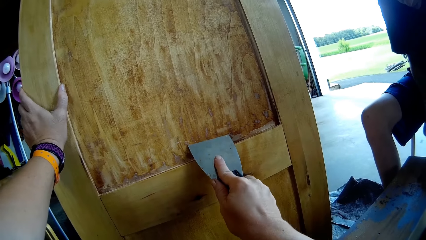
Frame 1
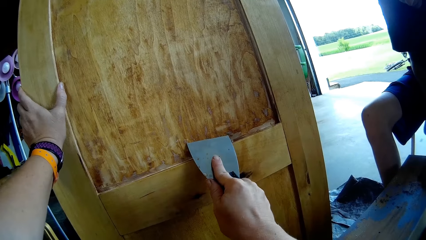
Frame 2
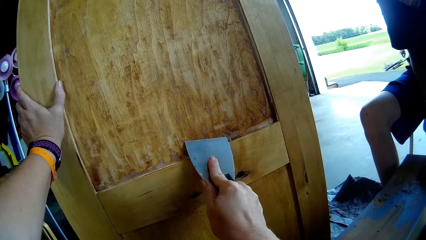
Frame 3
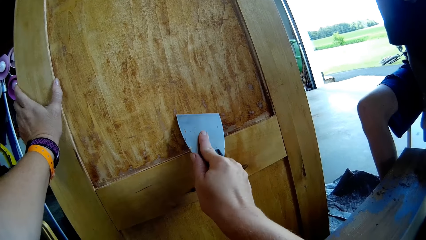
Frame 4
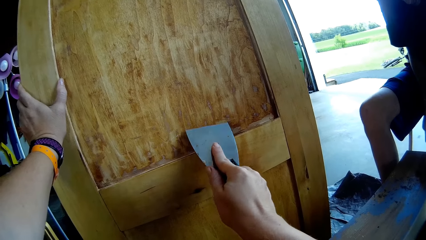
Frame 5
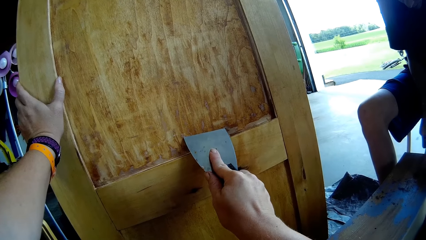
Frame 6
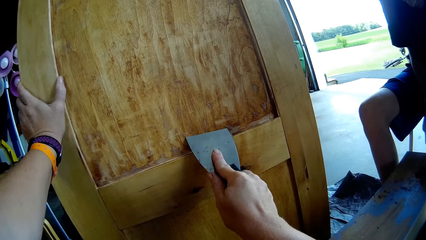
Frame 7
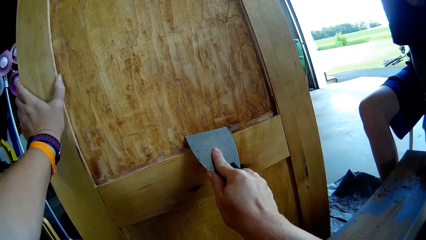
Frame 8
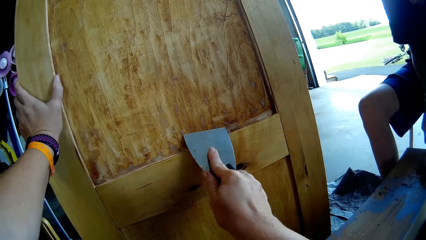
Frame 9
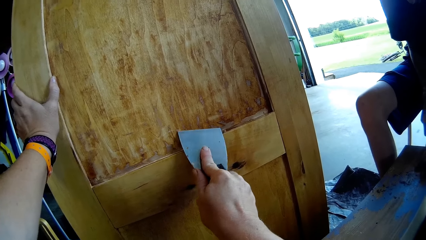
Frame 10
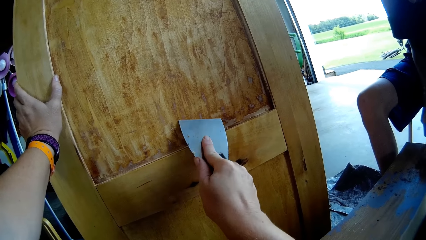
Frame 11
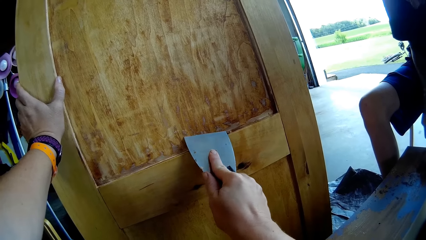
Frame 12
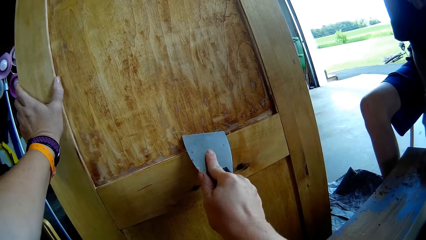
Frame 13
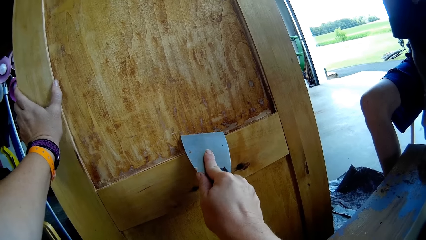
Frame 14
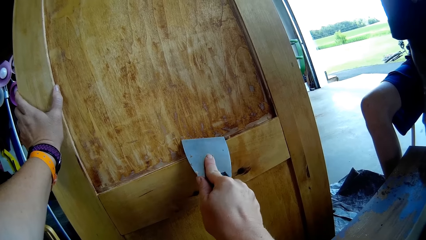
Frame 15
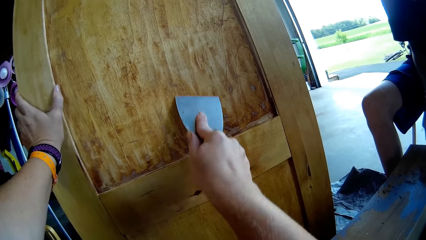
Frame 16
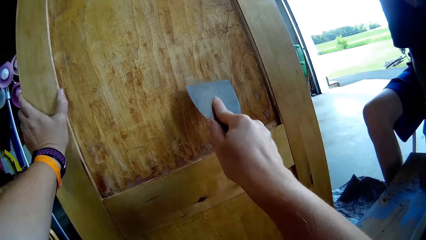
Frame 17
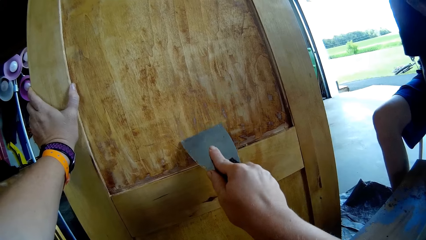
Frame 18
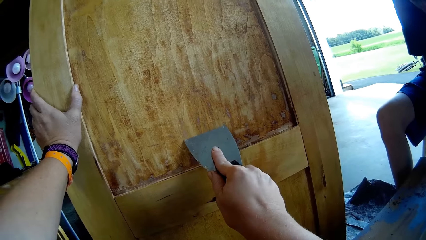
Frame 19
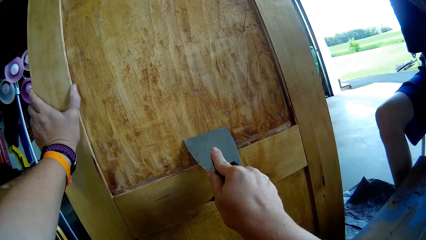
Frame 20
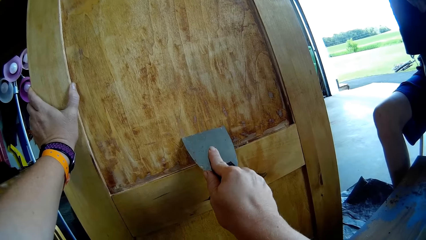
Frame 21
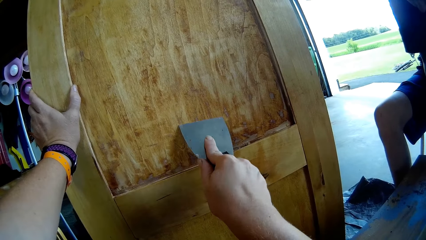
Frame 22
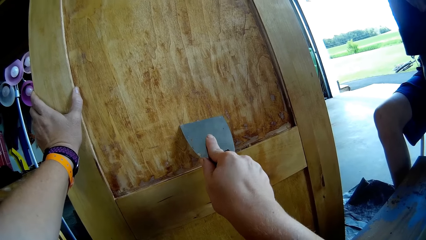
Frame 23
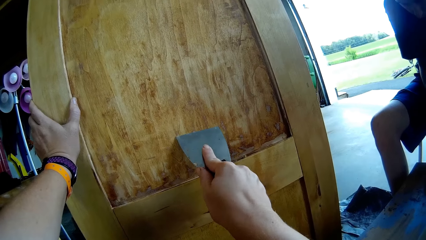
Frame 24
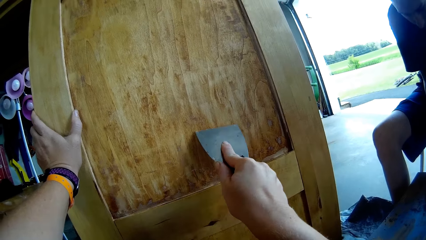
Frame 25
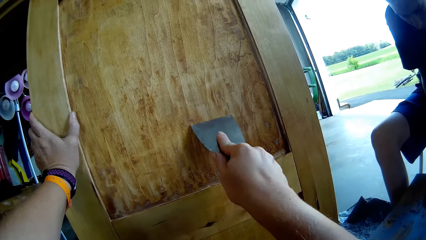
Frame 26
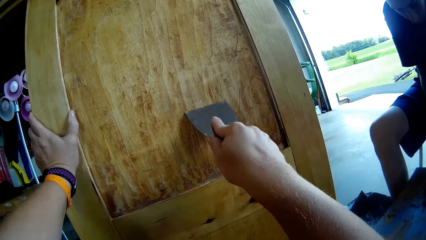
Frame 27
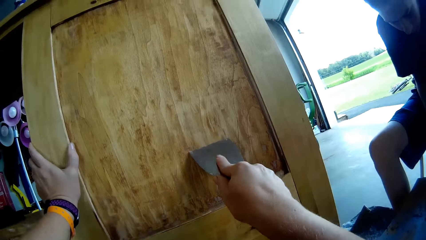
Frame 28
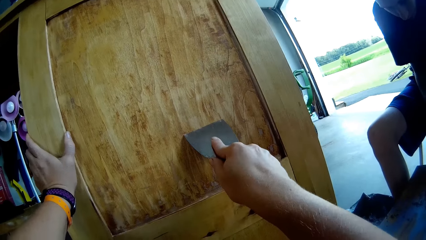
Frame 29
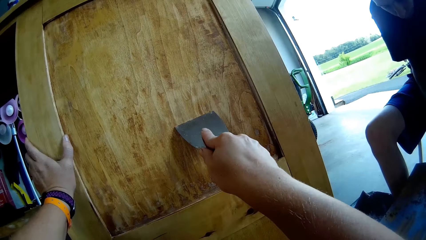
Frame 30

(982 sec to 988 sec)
A boy scrapes wood with a screwdriver. The camera wearer scrapes a table.

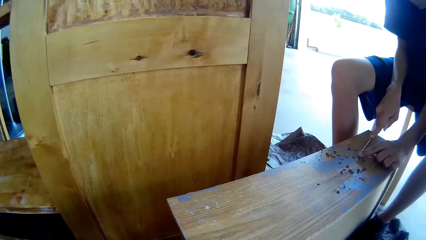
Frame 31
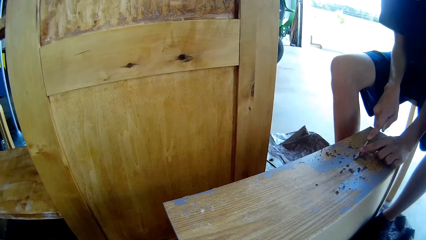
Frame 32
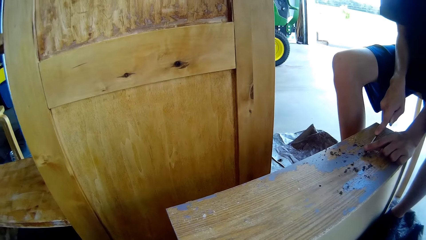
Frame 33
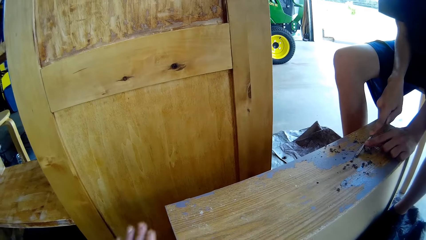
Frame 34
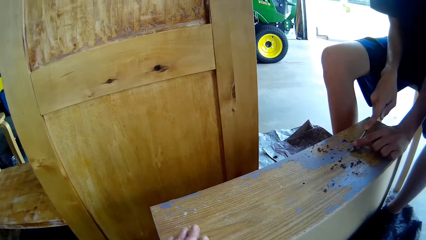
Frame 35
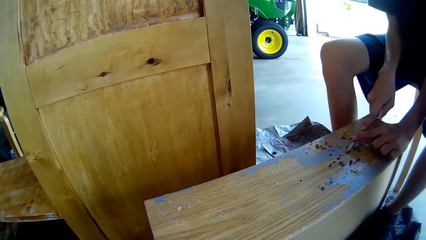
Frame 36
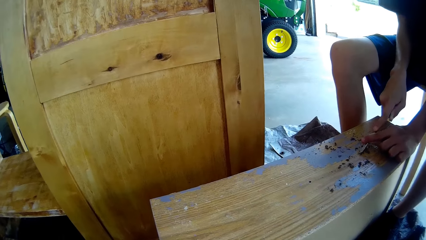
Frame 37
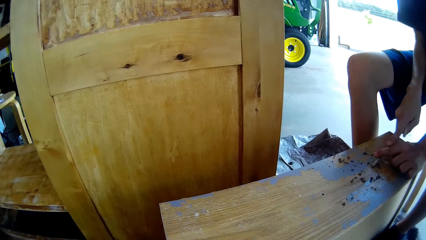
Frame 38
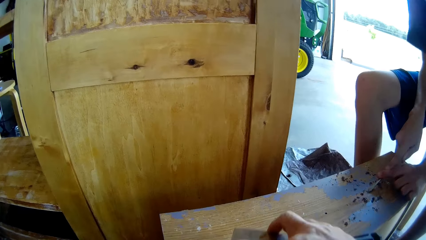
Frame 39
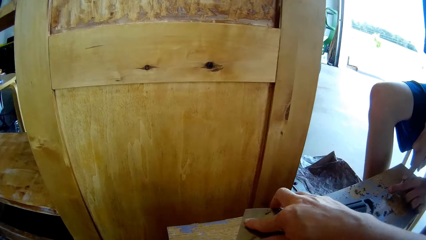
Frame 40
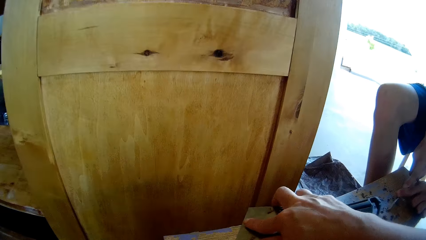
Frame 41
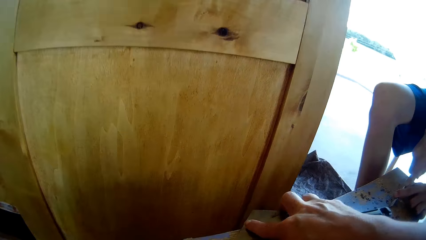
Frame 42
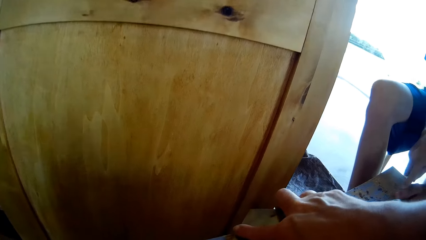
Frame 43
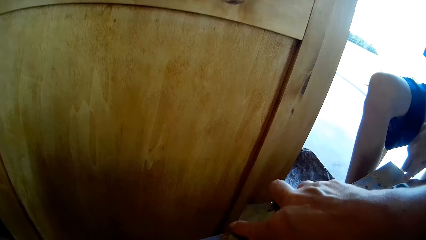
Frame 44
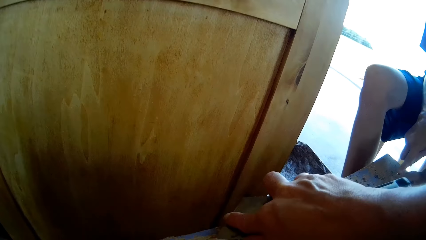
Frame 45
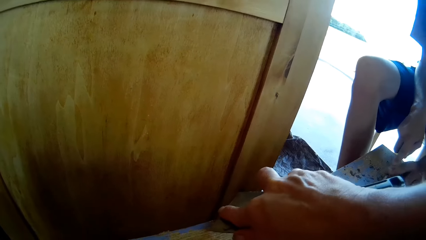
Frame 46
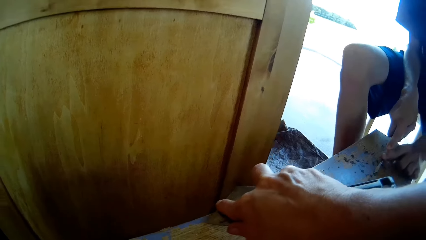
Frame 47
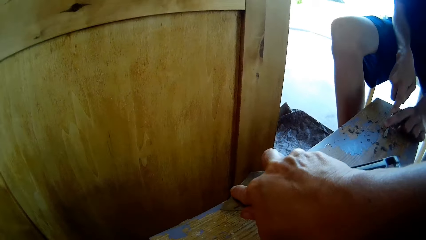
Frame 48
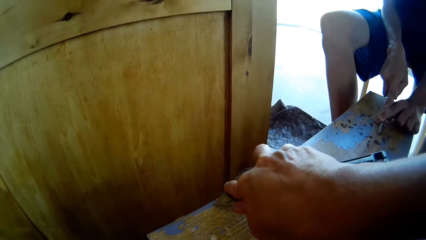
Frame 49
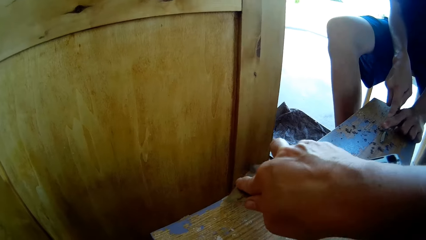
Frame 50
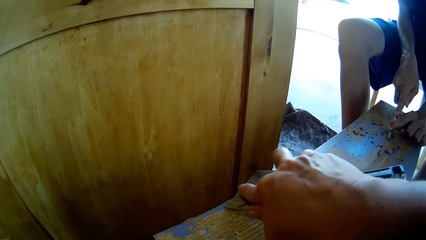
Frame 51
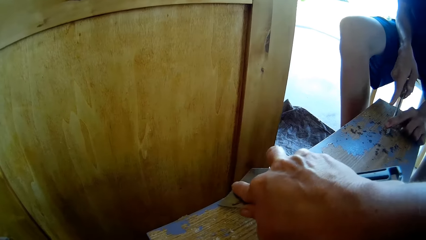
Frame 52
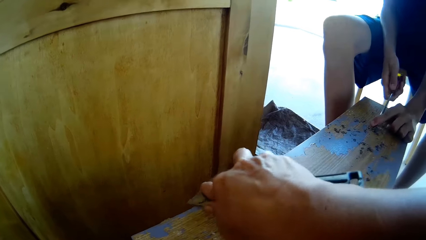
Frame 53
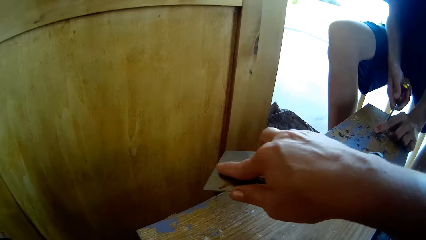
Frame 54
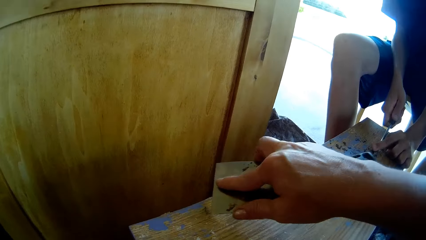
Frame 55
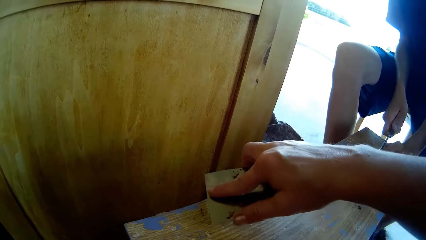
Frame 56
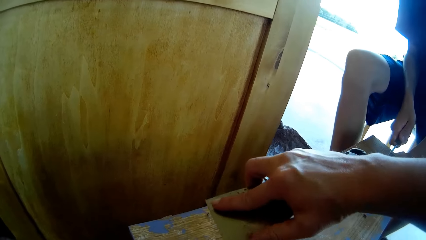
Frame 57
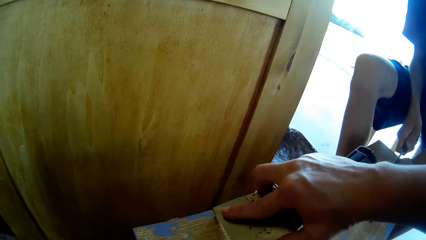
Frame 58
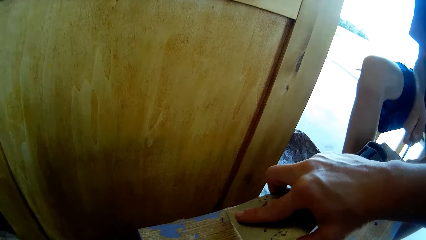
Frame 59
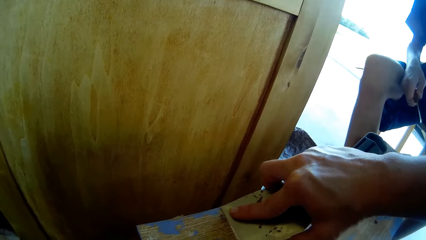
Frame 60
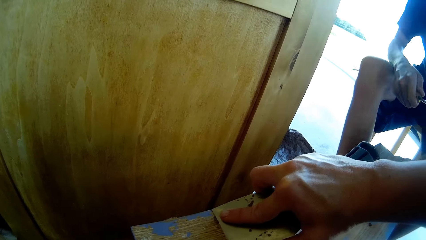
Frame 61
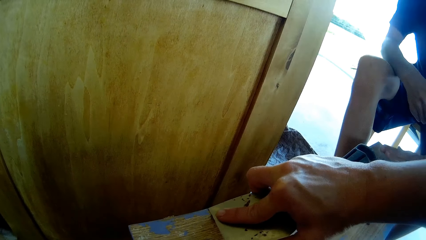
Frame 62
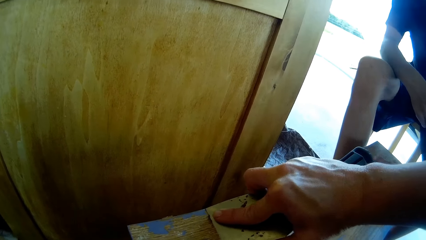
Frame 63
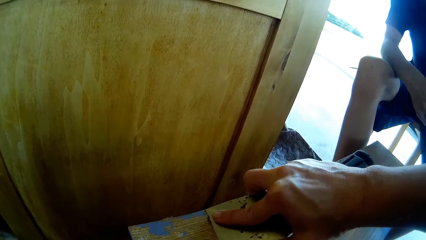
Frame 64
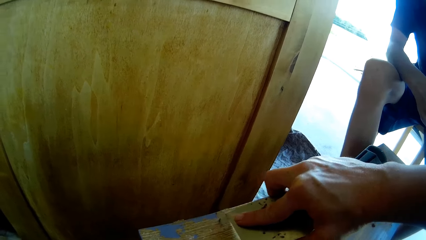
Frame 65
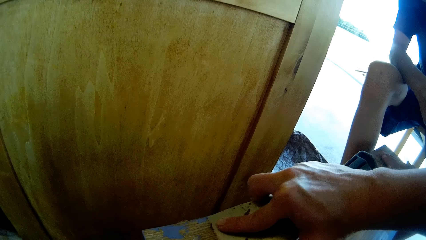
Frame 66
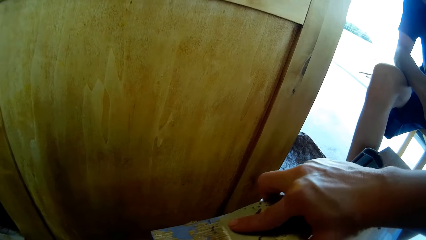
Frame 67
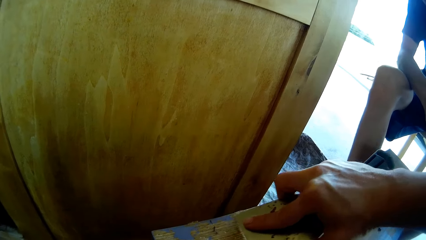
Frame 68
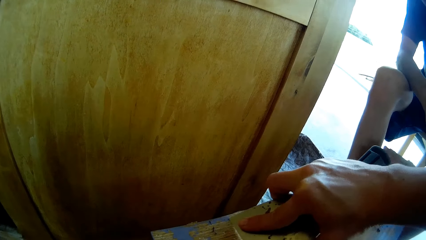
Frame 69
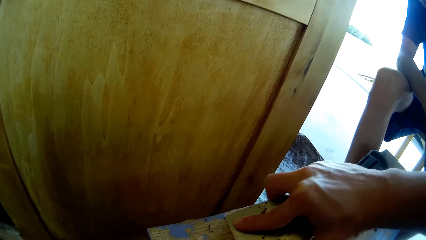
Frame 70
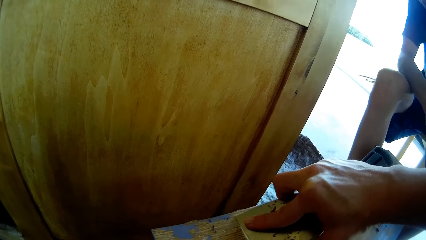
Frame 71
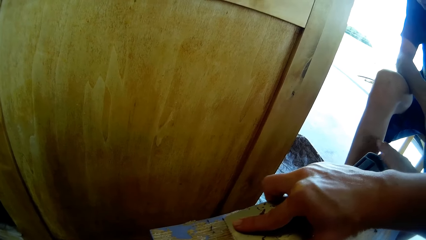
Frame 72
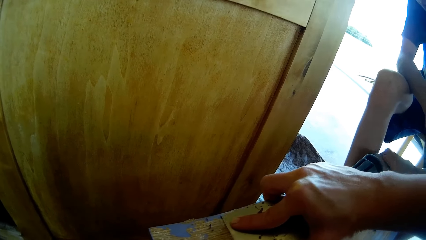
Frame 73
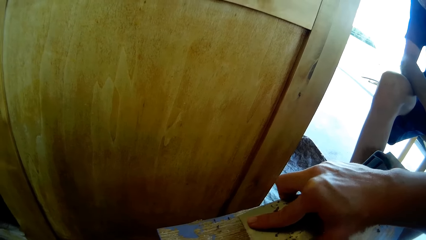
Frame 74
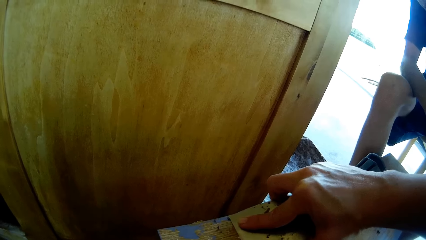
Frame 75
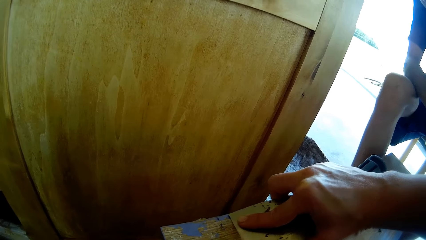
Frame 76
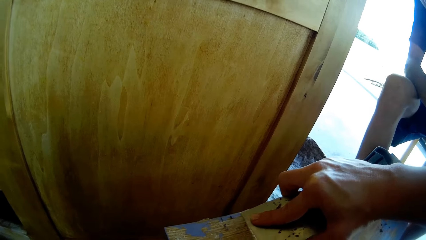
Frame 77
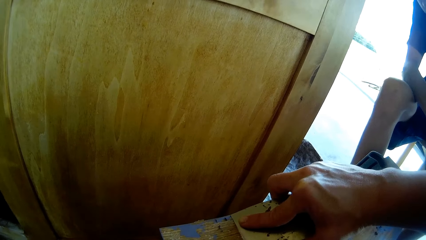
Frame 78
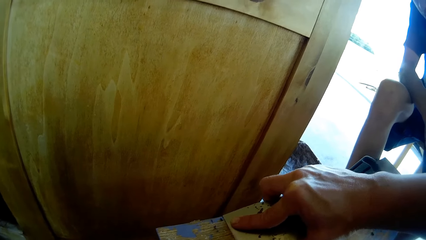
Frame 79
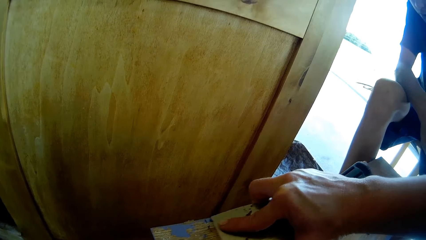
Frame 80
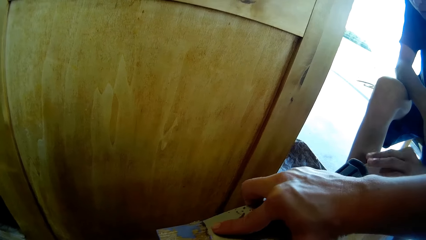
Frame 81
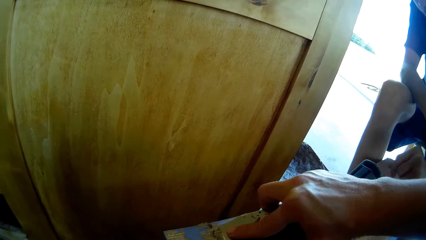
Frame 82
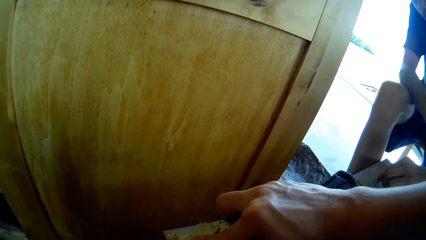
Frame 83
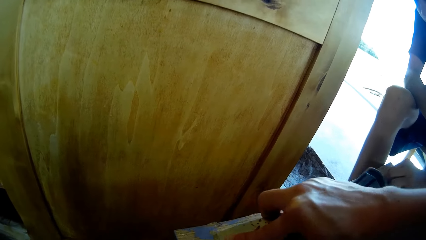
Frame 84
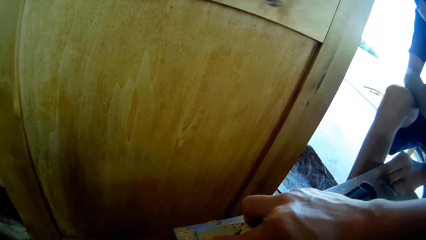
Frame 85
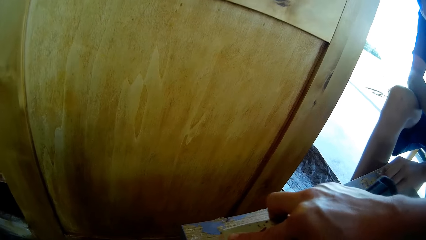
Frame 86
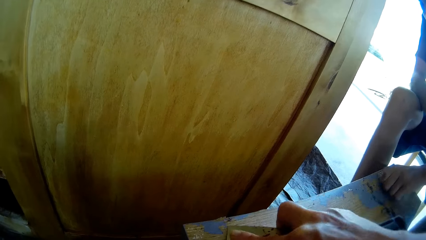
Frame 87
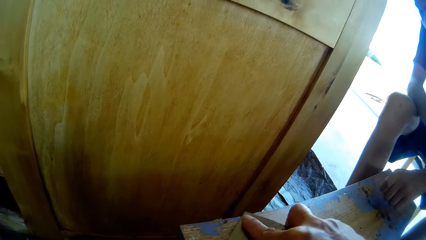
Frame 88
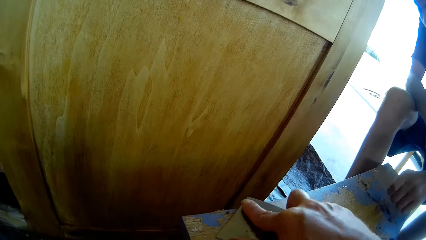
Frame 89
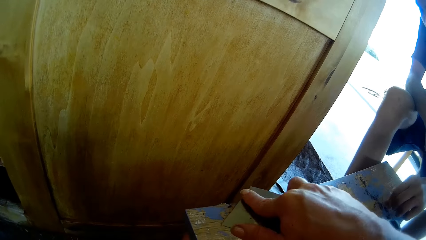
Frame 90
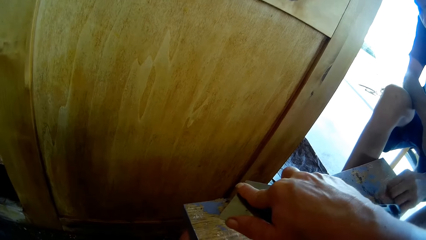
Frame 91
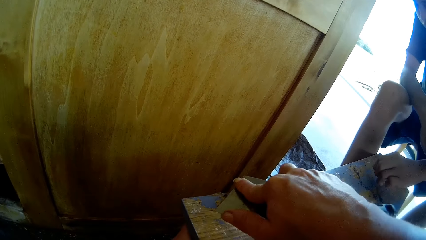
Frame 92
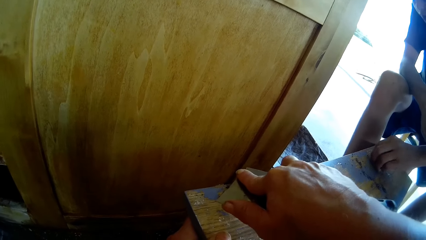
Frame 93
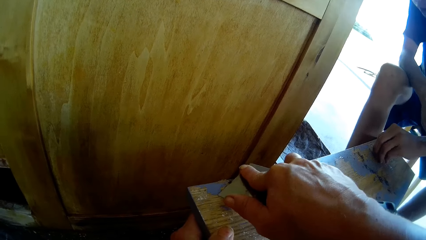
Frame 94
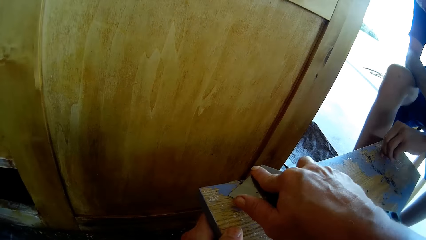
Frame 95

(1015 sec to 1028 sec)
A boy scrapes a wood with the screwdriver. The camera wearer touches the drawer. They scrape off the paint from the wood with a scraper. The boy rubs off the paint from the wood and picks up paint.
